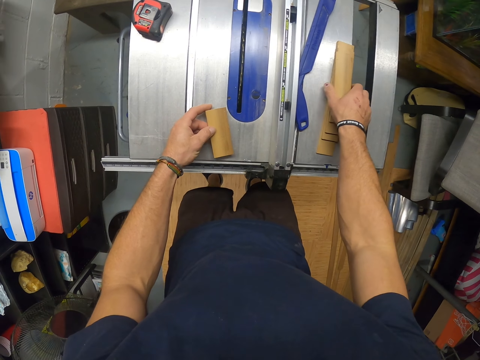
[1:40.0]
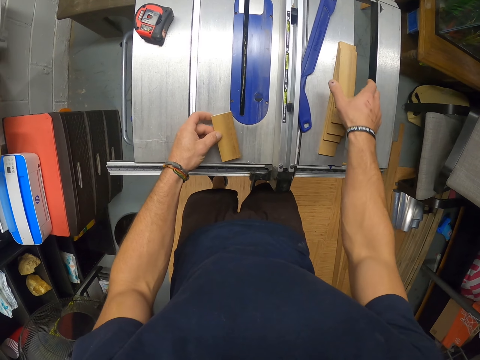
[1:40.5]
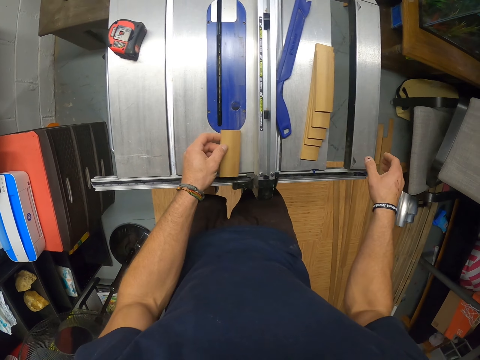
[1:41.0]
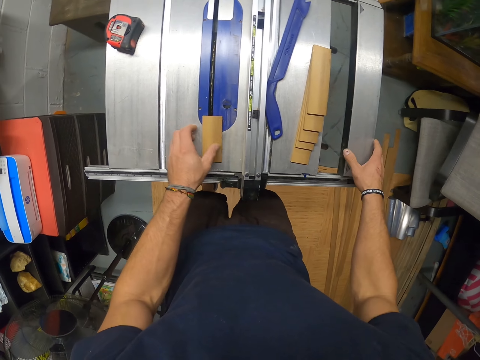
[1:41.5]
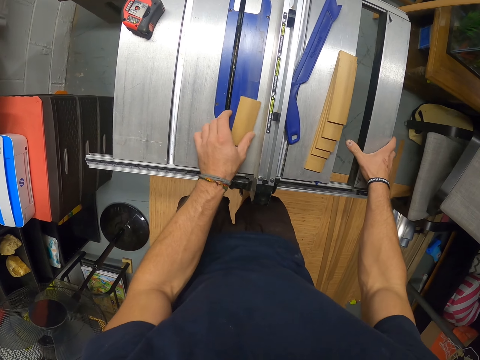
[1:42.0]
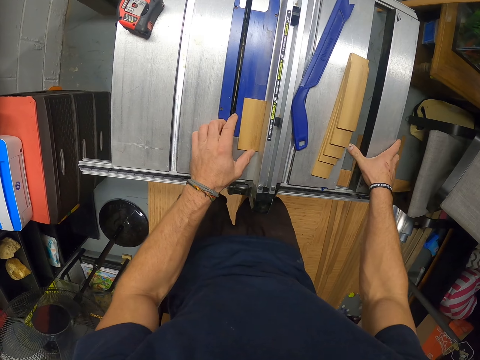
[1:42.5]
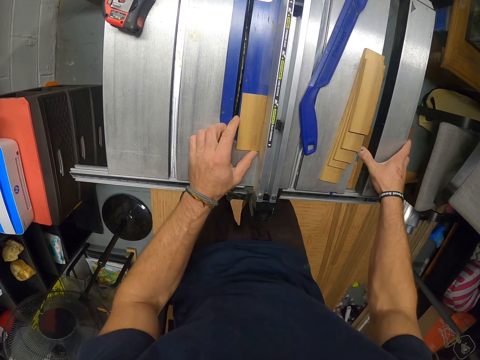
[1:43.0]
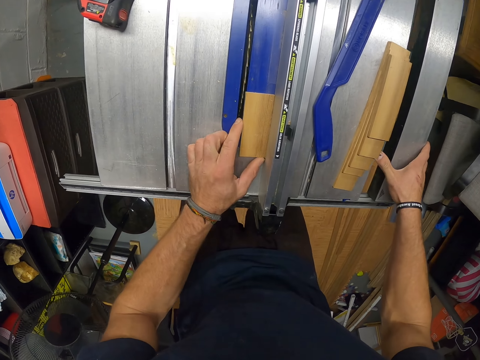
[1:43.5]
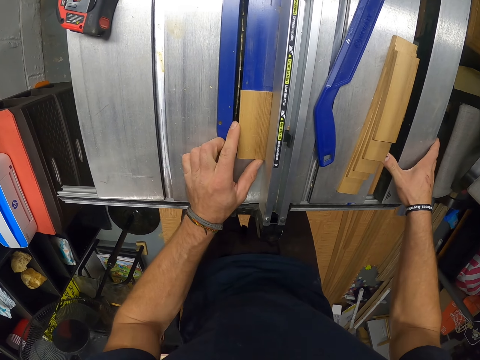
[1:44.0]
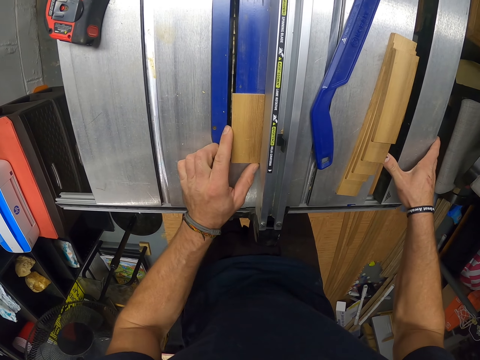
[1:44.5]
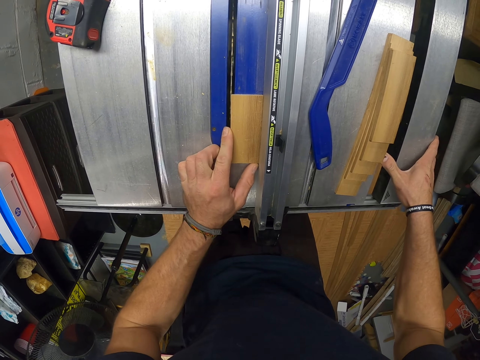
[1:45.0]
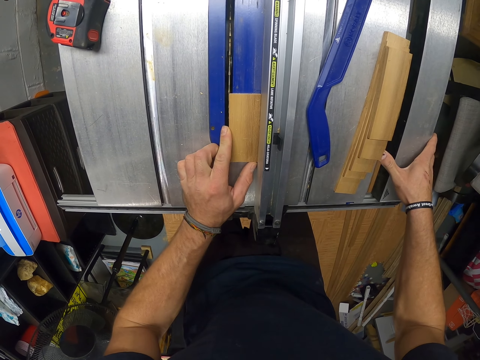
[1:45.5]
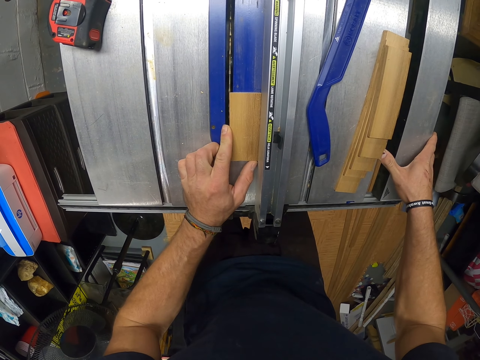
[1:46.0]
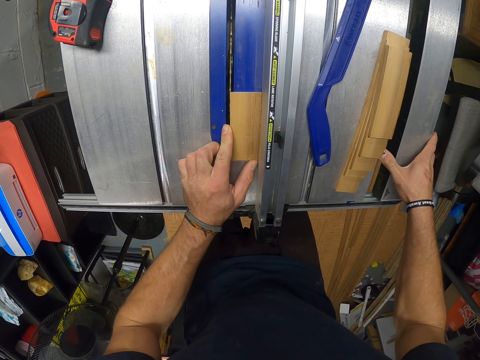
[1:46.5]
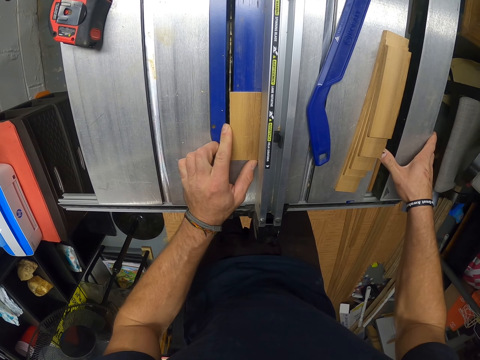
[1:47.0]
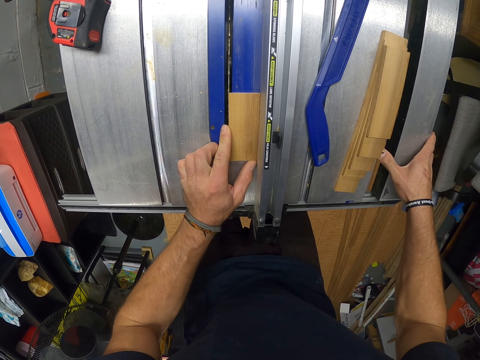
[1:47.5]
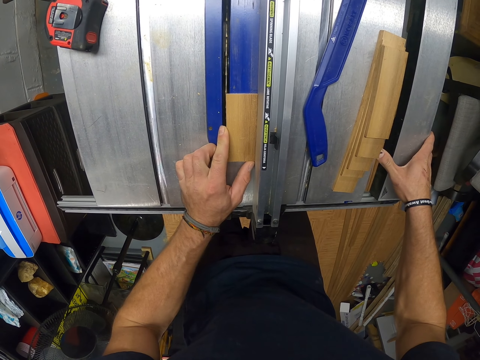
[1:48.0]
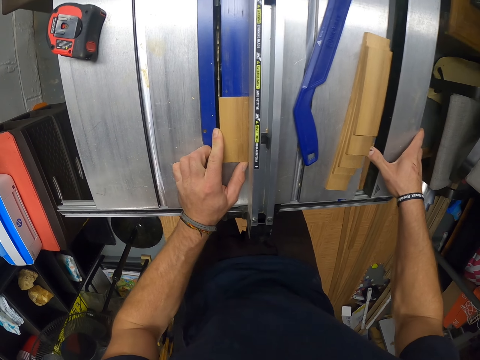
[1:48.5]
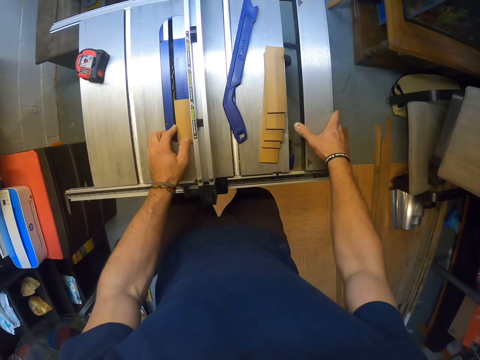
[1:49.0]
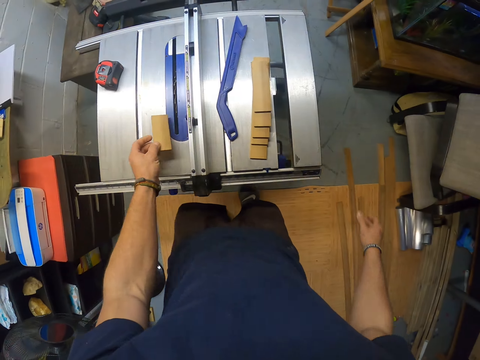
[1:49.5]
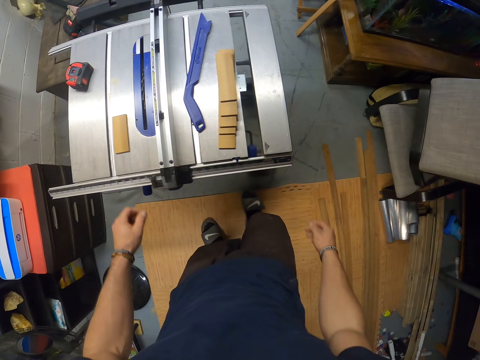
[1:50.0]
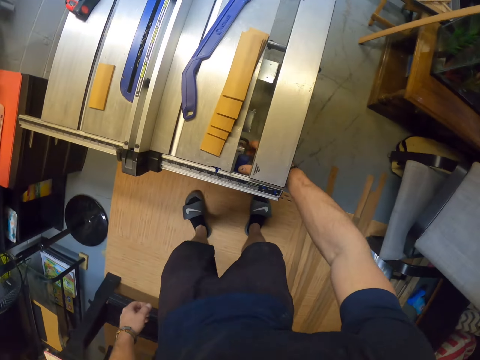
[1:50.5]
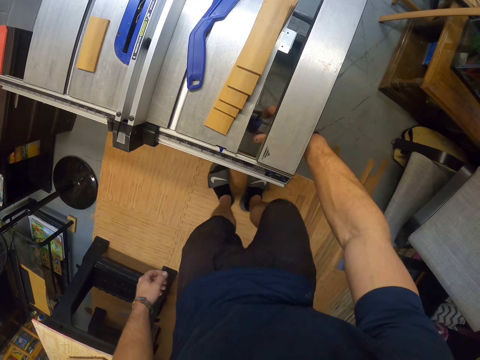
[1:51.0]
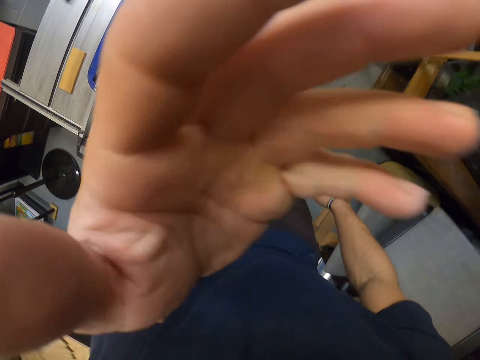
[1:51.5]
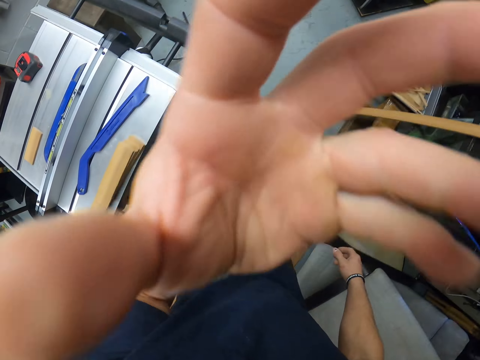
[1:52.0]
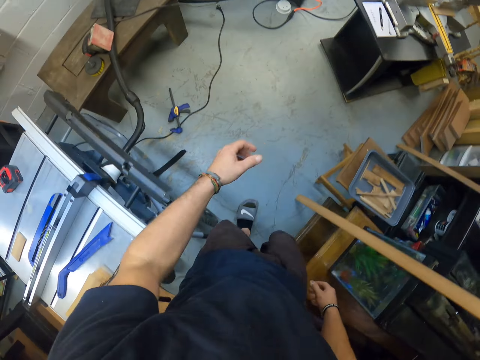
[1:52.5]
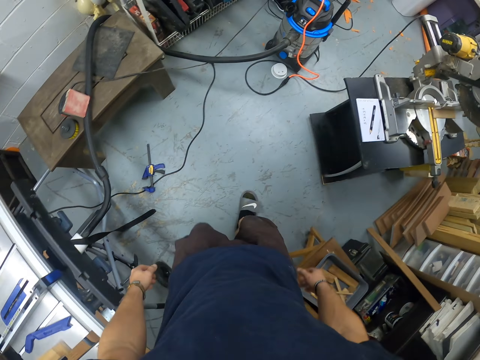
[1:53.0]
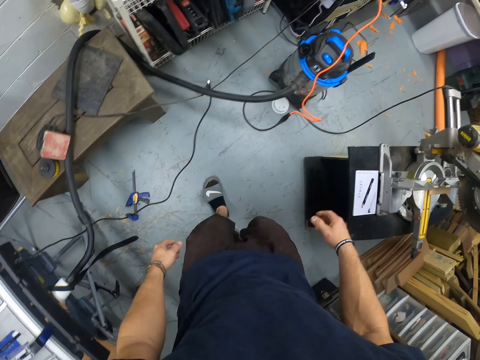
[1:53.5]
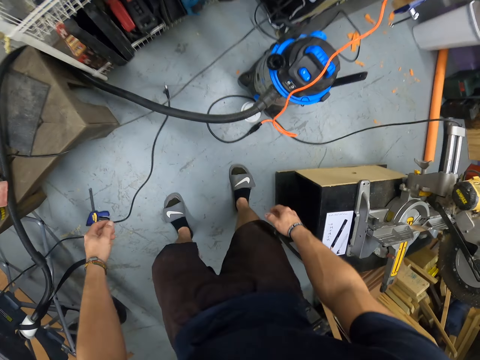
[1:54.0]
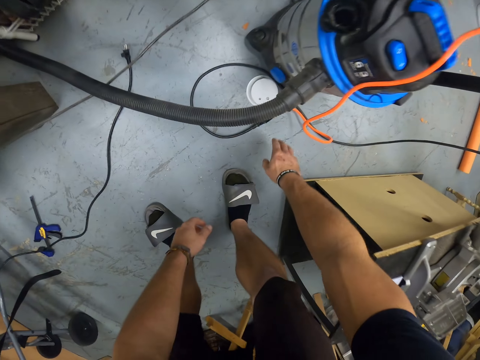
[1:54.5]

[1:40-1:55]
The camera wearer positions the strip wood or piece of wood on the table saw with his left hand. He aligns the pieces of wood with the right hand. He shifts the blade guard on the table saw to the right with his right hand. He aligns the piece of wood against something. He stares at the piece of wood. He picks up the strip wood from the table saw with his left hand and drops the strip wood aside on the table saw with his left hand. He shifts a black knob beneath the table saw with his right hand. He lifts the left hand. He drops the left hand.

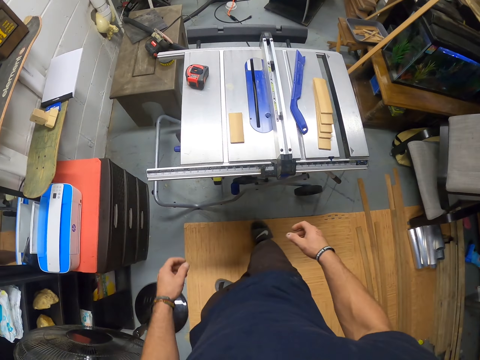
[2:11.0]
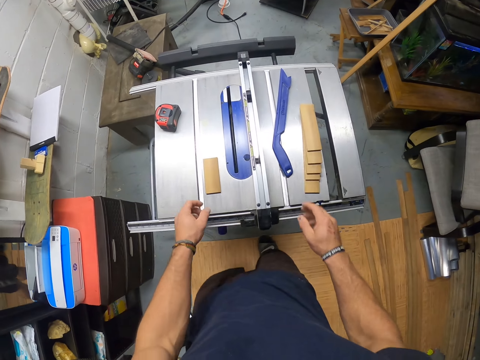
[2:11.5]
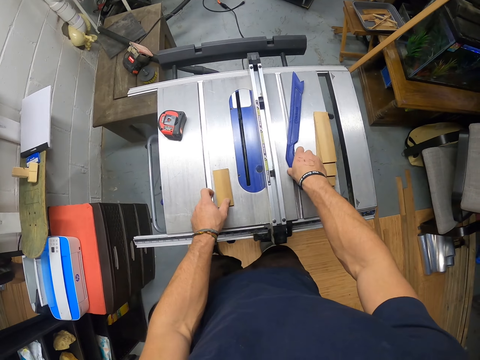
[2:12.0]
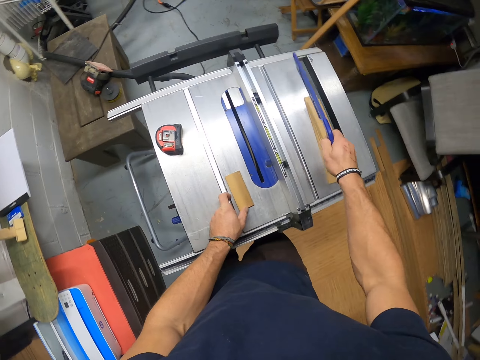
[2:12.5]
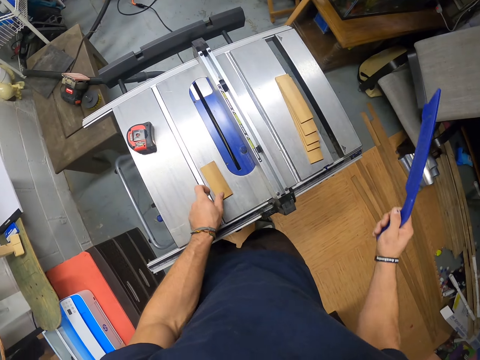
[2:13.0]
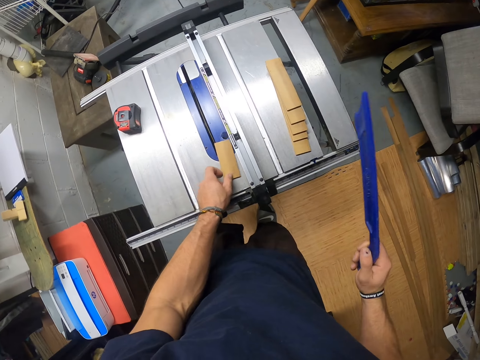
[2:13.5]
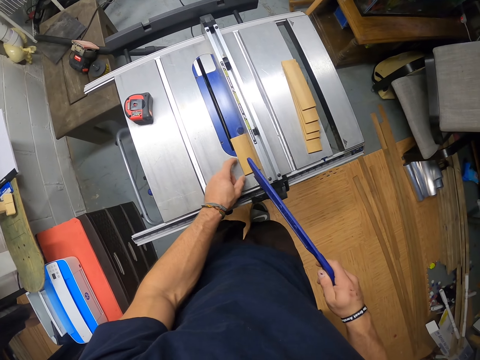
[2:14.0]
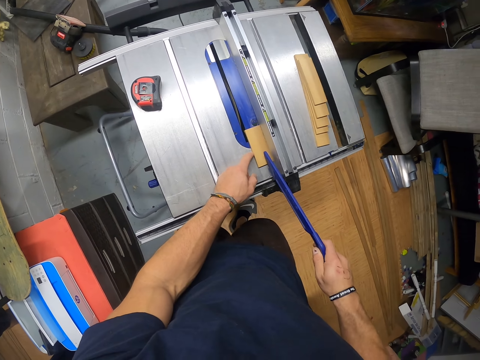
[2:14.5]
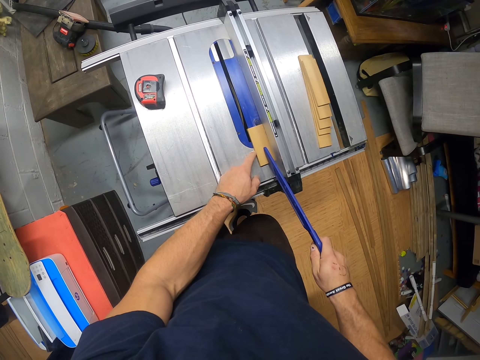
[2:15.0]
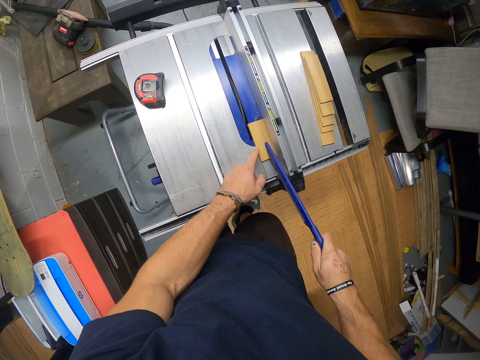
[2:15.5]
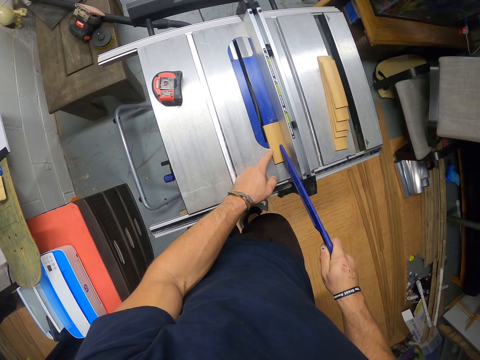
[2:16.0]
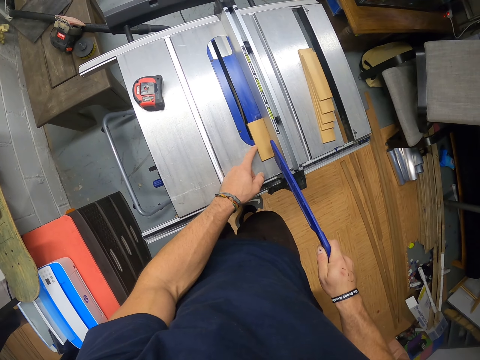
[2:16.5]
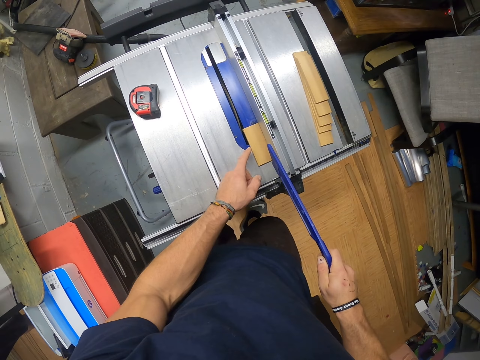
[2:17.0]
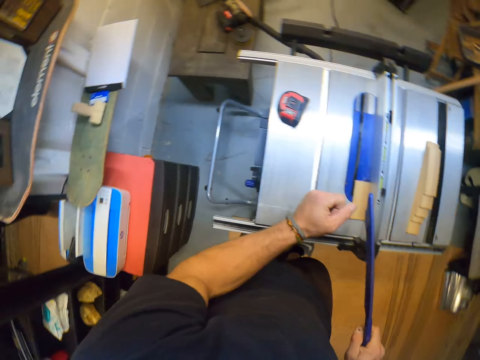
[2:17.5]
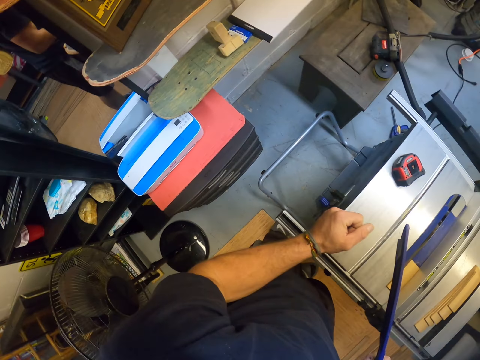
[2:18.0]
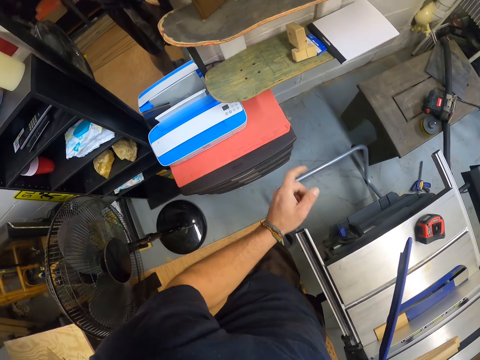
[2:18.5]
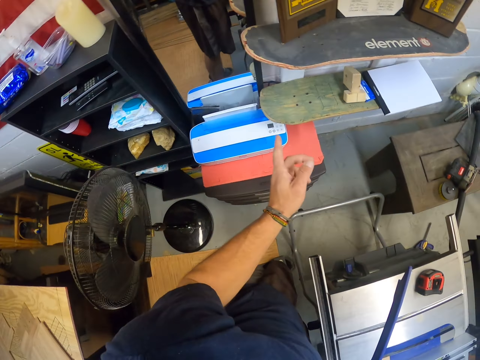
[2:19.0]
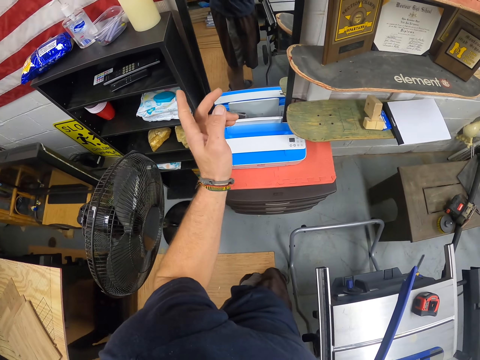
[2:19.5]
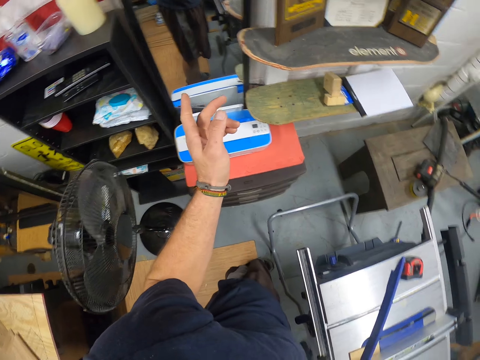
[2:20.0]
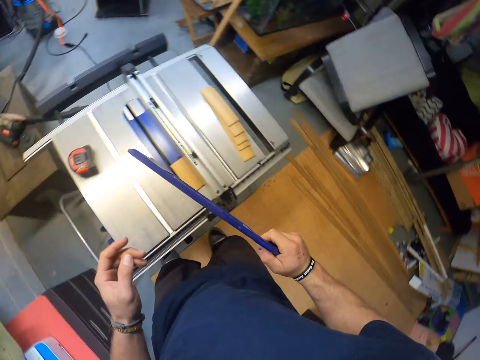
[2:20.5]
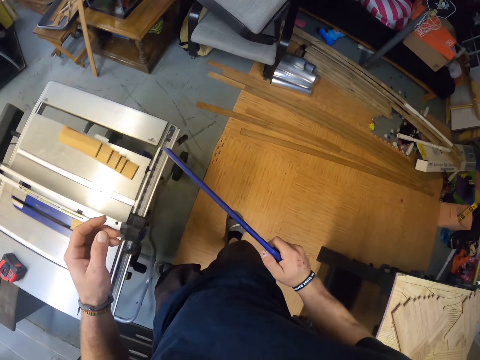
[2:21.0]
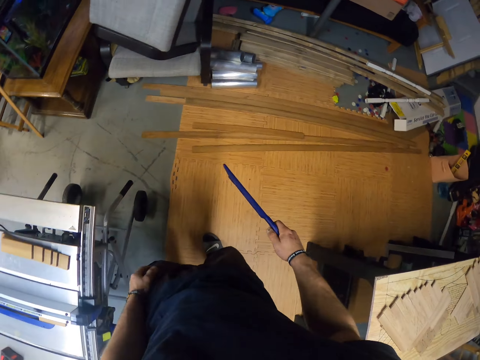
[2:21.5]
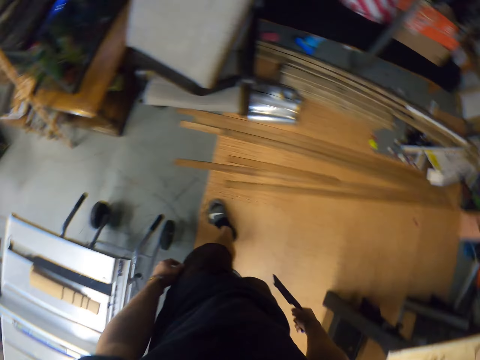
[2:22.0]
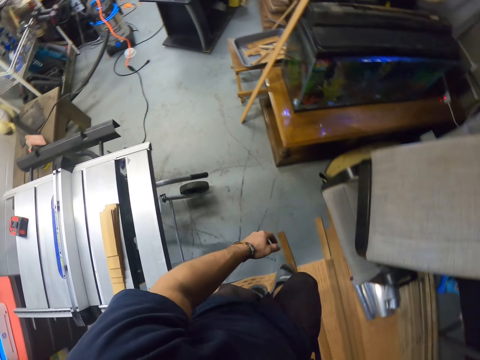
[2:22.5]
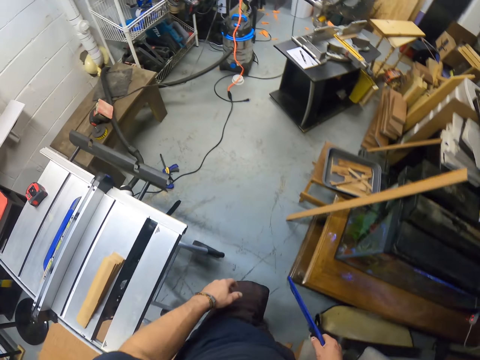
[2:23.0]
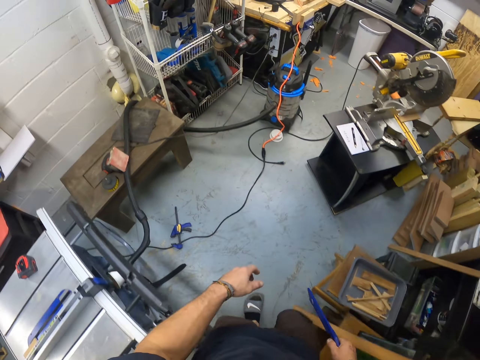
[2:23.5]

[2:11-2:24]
The camera wearer touches the strip wood or piece of wood on the table saw with his left hand. He picks up a push stick from the table saw with his right hand. He shifts the strip wood aside on the table saw with his left hand. He pushes the strip wood on the table saw with the push stick. He places something on top of the piece of wood. He pushes the piece of wood with something. He points on the left side.
